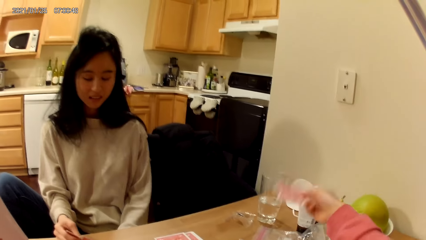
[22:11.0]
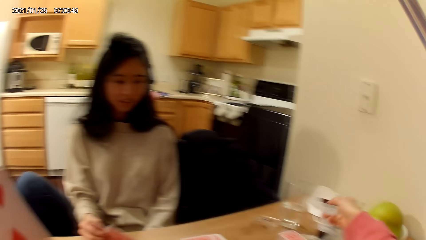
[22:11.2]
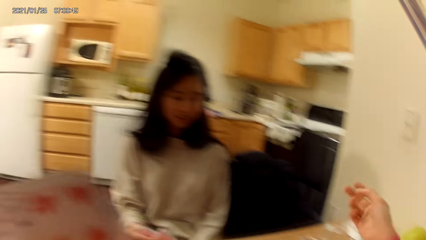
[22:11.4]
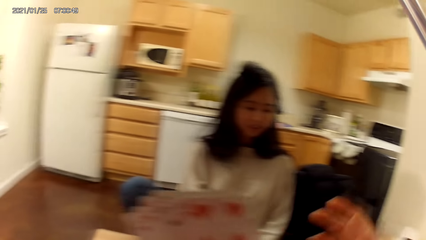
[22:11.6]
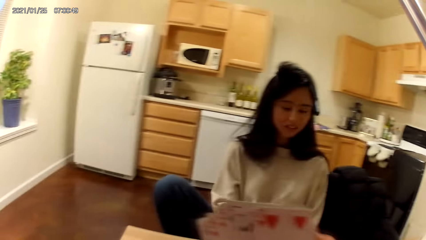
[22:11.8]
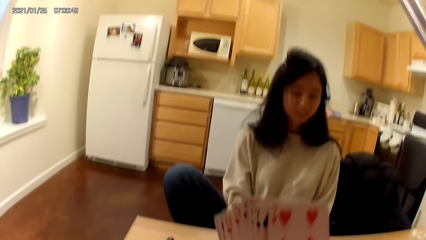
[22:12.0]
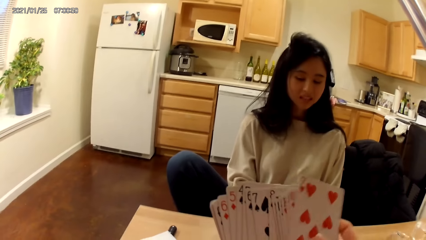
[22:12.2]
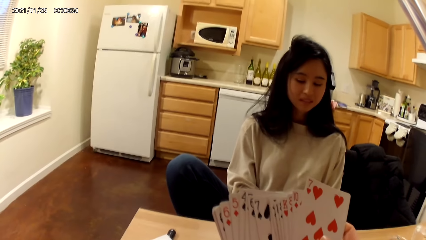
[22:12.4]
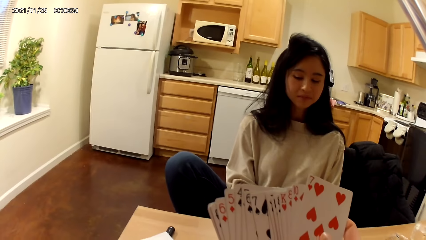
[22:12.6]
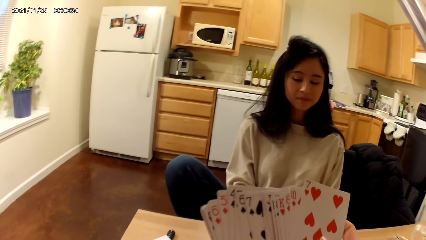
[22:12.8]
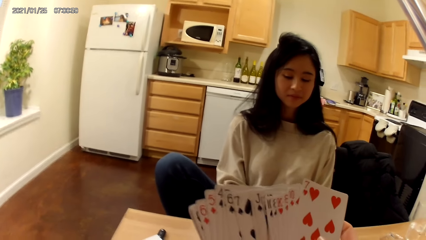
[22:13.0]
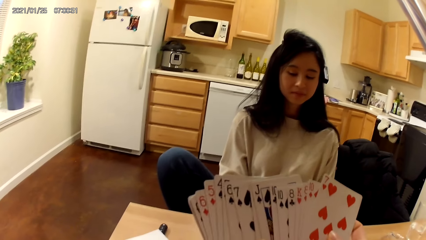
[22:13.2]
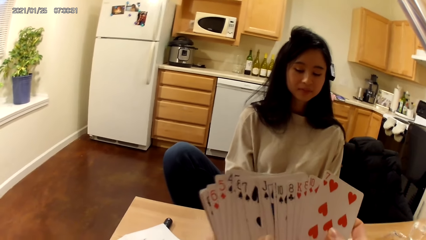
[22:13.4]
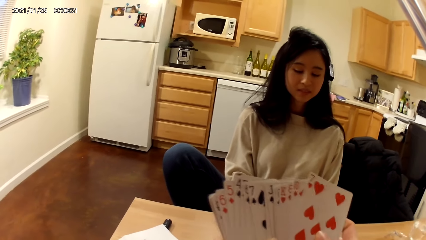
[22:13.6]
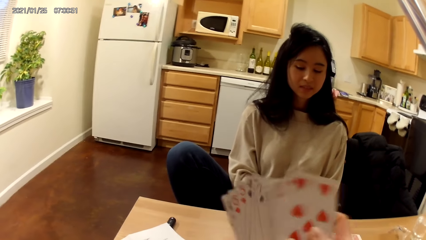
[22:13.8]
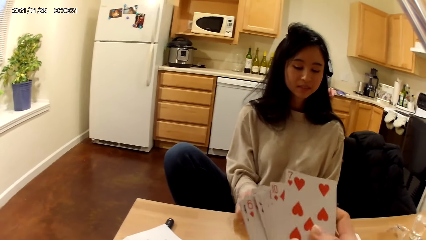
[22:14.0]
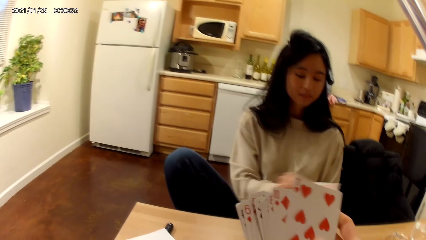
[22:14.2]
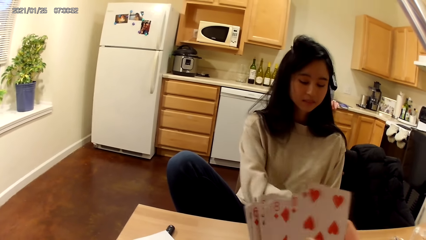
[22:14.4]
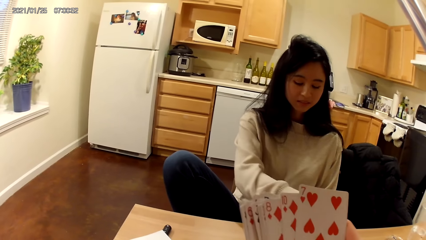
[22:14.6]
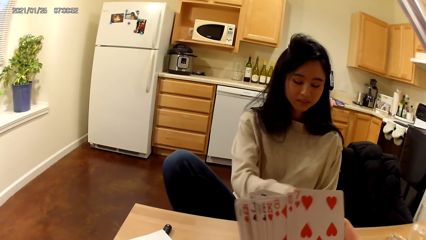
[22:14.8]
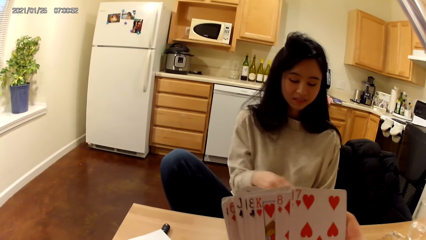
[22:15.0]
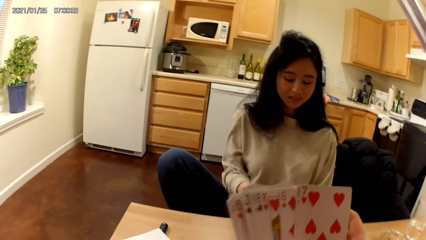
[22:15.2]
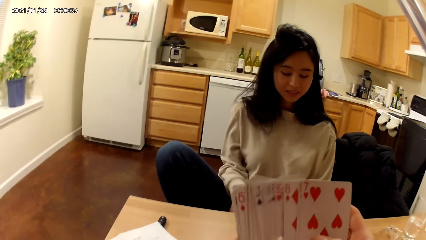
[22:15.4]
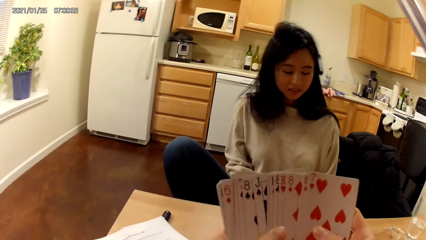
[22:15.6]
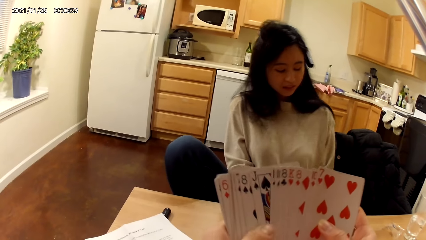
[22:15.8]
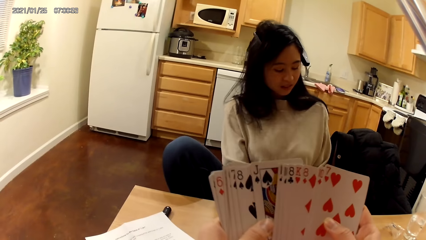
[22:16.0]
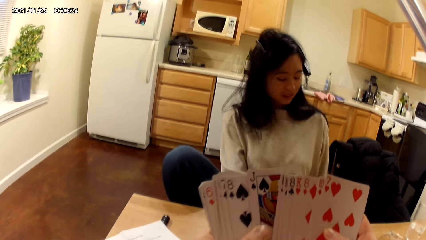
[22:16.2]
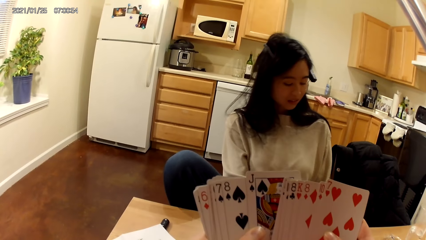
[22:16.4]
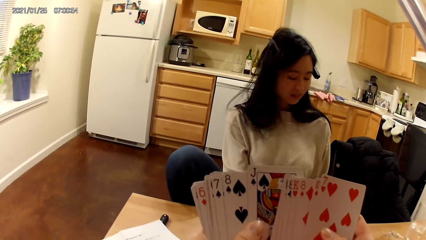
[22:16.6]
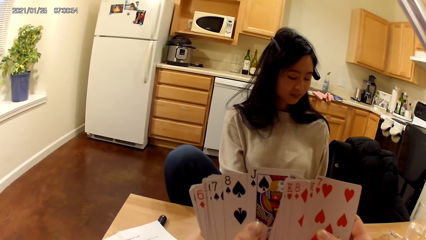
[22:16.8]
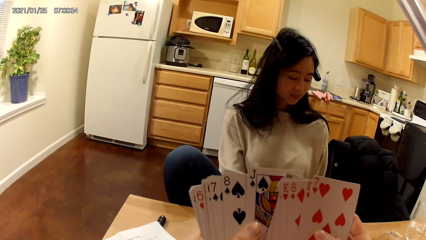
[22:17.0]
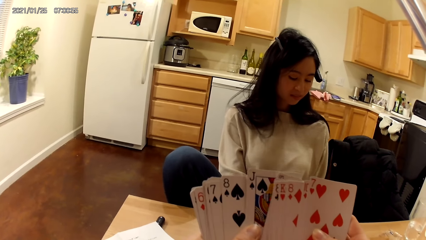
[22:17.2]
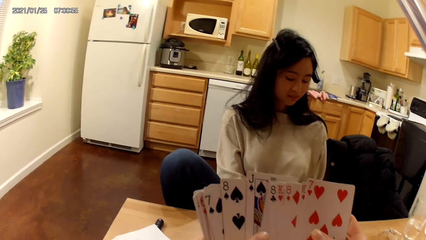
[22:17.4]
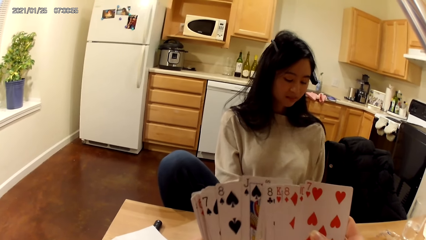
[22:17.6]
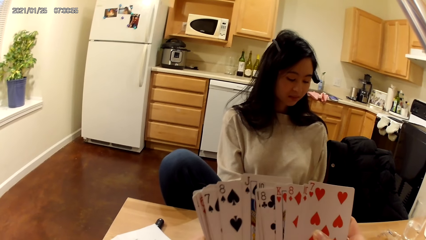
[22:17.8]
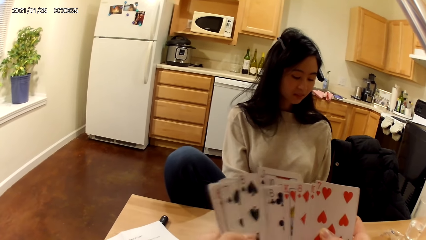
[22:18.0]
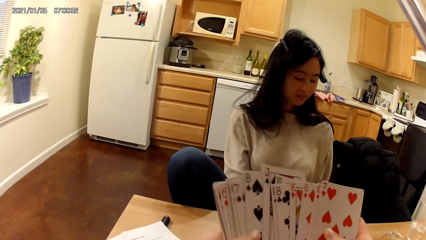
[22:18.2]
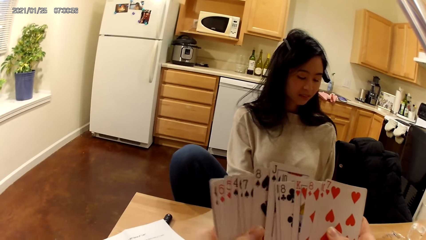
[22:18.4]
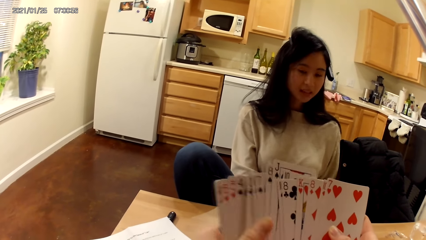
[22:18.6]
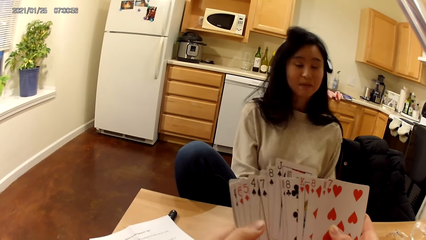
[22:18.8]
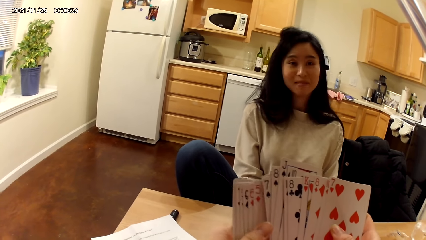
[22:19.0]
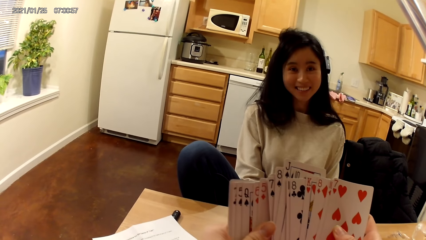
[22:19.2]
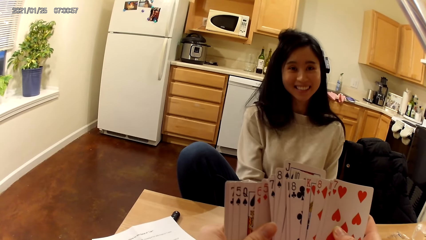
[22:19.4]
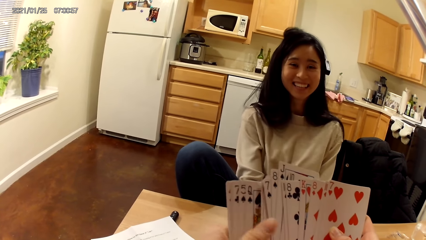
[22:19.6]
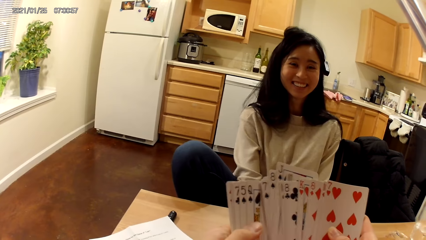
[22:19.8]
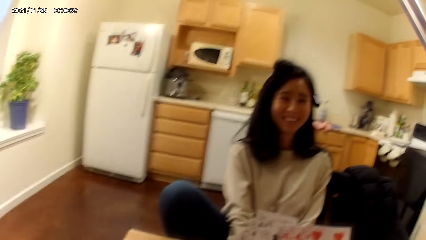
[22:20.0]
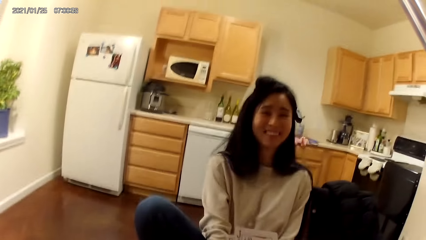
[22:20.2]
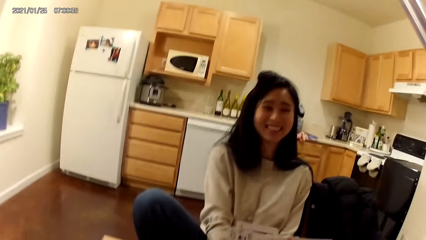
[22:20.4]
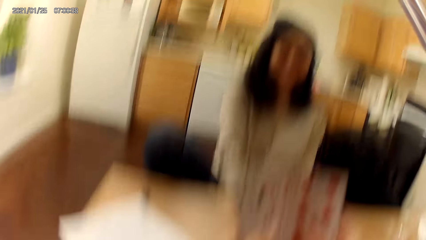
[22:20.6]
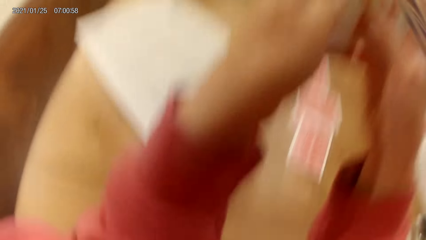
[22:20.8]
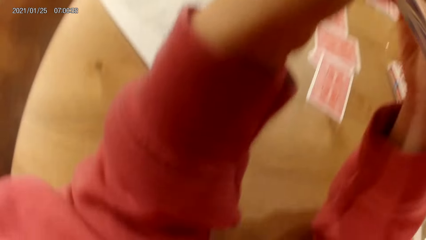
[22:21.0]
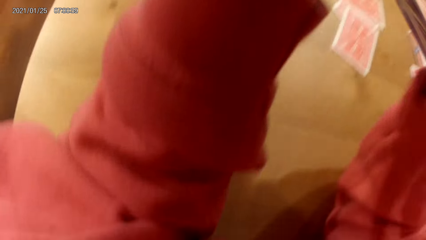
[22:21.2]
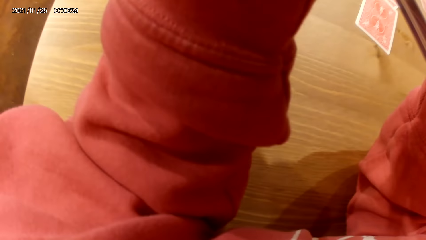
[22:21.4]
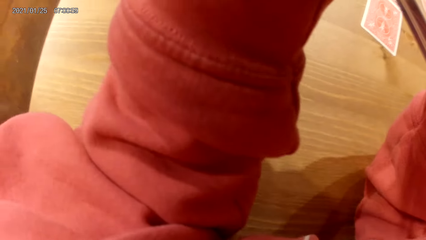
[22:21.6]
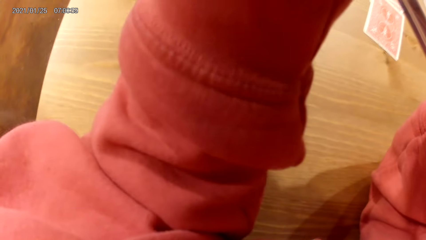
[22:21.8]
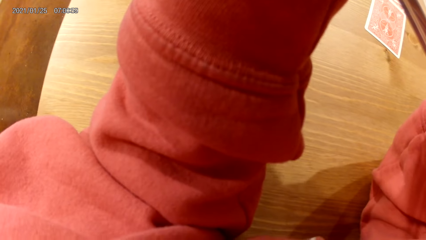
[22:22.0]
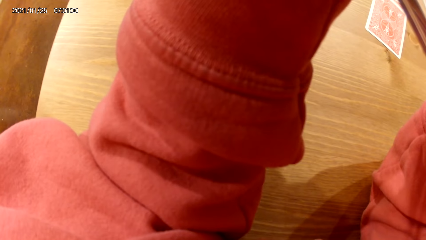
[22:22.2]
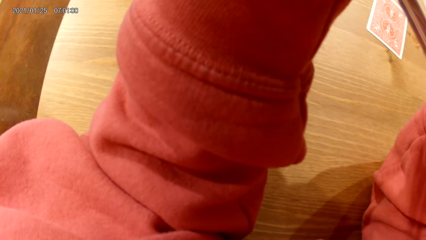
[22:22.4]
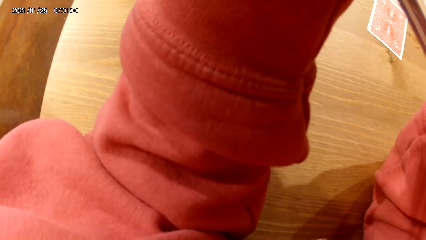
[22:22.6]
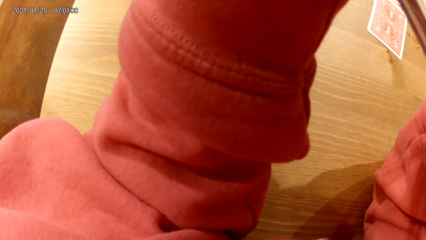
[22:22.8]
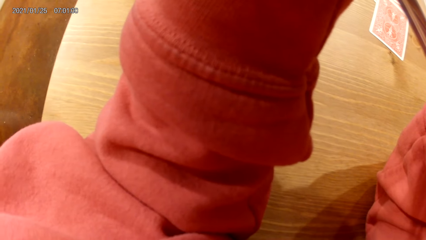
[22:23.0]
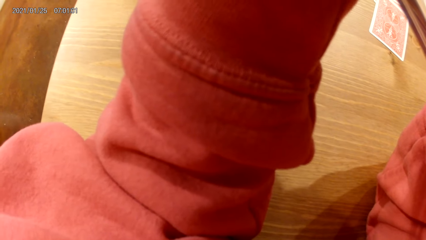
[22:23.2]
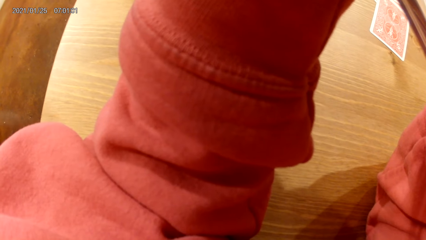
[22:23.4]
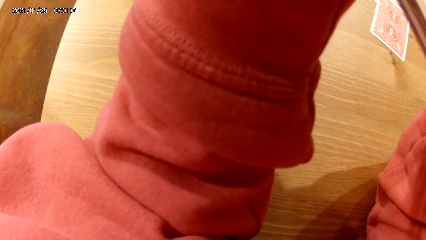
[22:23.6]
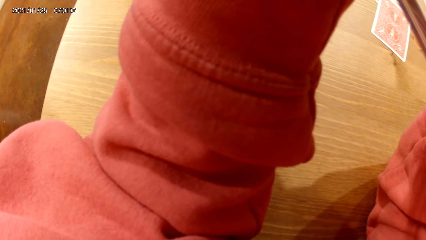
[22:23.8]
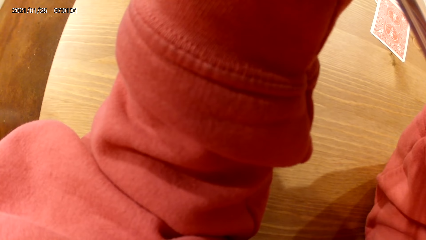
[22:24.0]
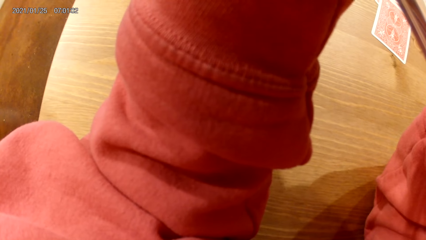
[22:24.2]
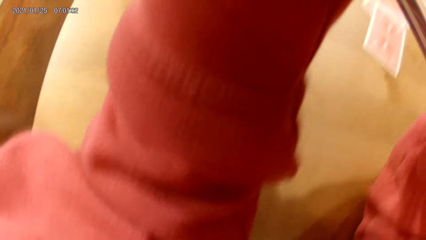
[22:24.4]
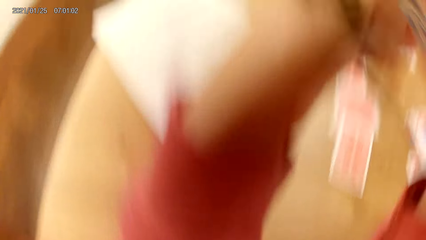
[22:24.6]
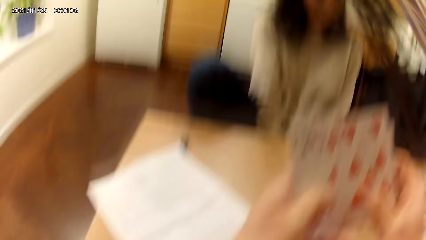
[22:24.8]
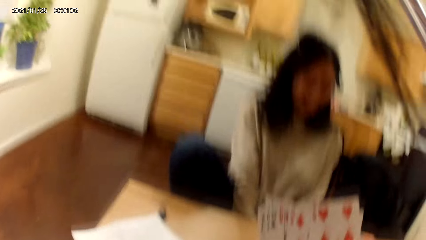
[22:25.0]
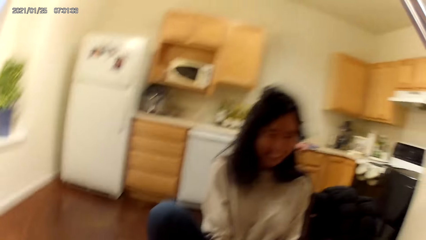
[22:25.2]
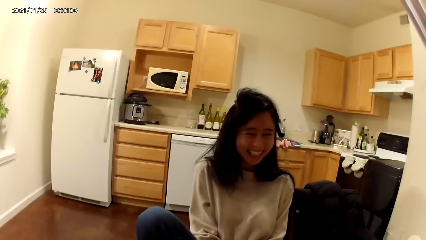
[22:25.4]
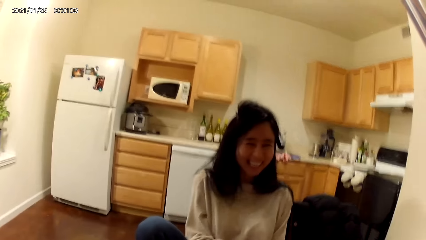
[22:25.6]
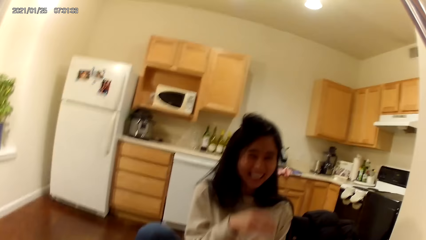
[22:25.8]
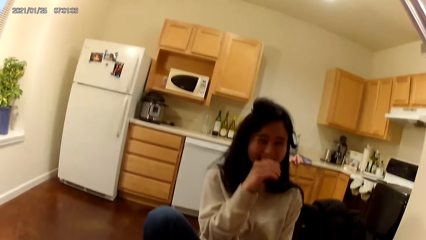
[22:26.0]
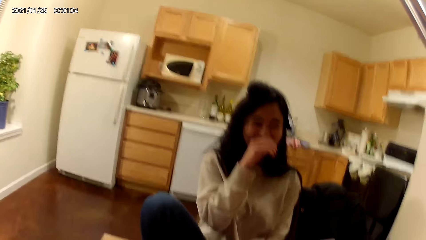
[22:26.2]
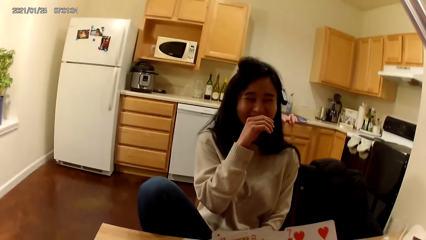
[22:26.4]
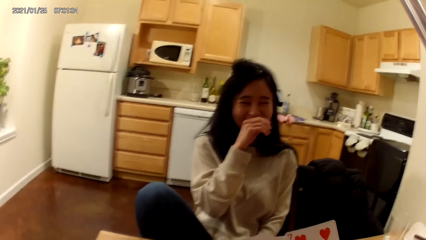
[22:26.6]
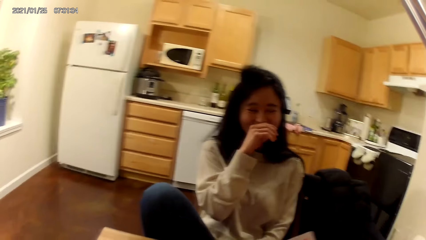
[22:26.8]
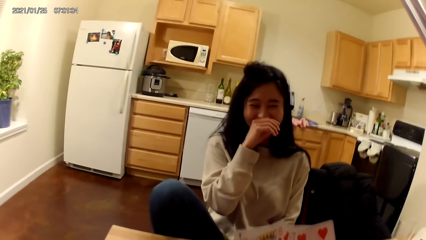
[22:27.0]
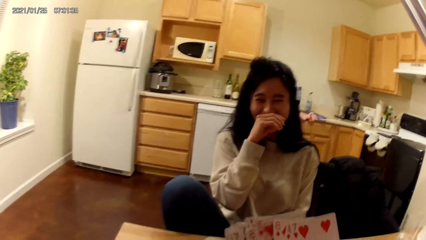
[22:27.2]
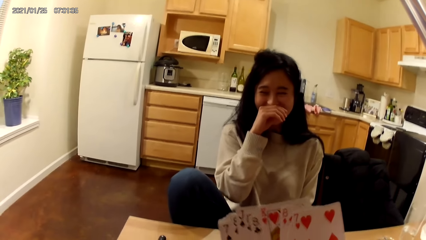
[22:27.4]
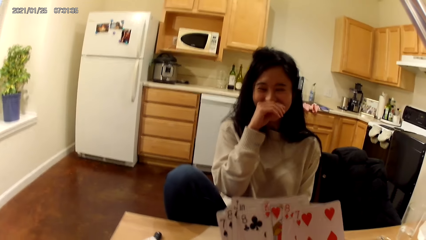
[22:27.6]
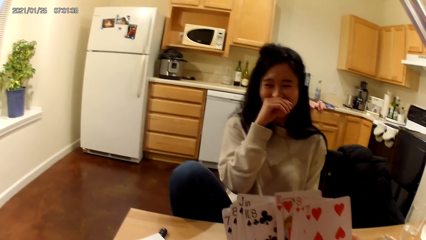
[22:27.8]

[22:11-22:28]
The camera wearer picks two cards from the dining table with her right hand. She places the two cards on the dining table with her right hand. She looks at the cards in her hands. She shuffles the cards in her hands. A woman places another card on the dining table with her right hand. The camera wearer looks down on her clothes. She looks at the woman.
